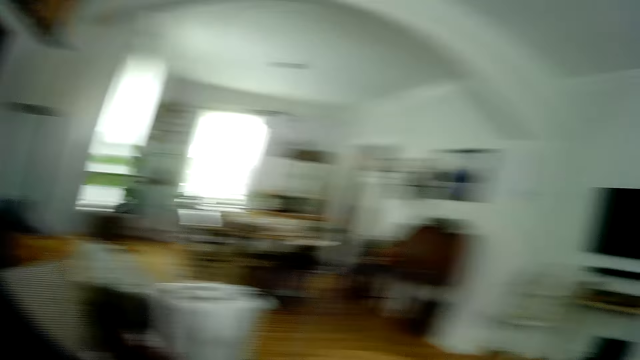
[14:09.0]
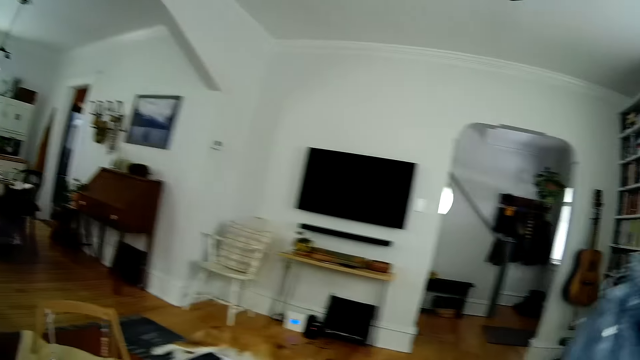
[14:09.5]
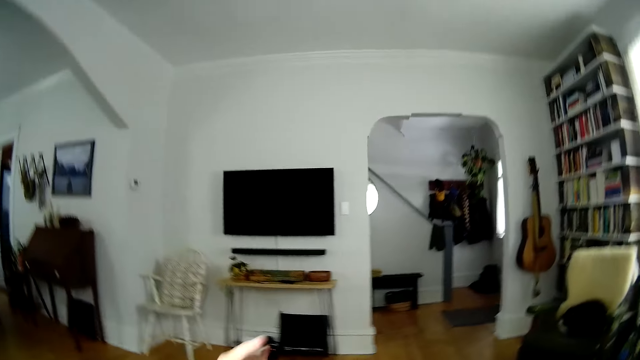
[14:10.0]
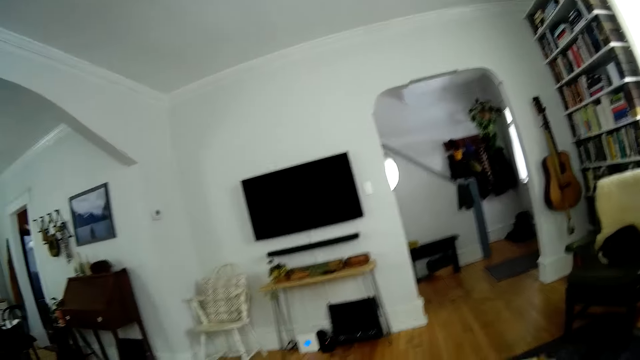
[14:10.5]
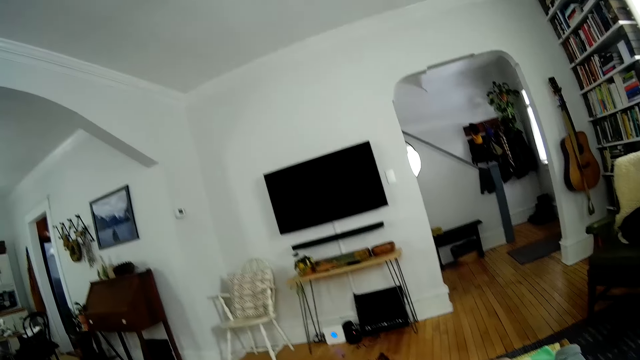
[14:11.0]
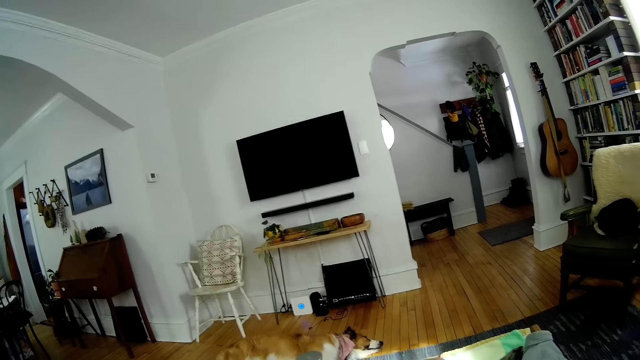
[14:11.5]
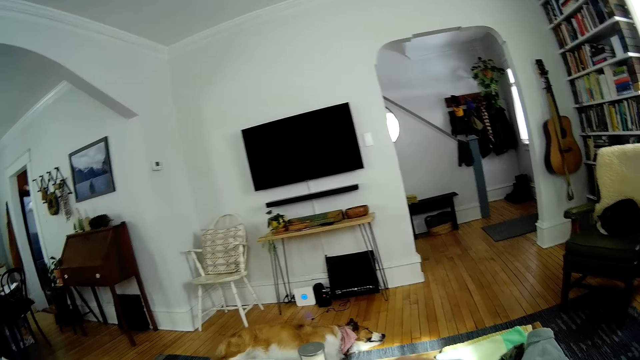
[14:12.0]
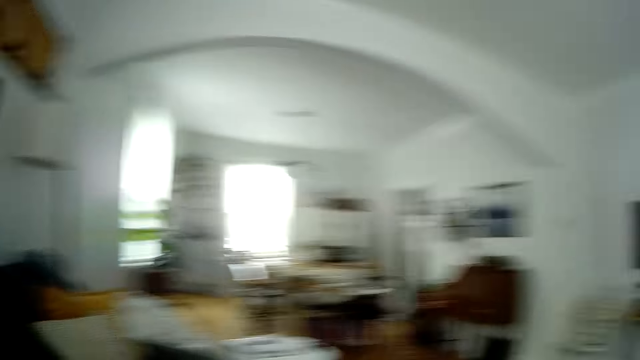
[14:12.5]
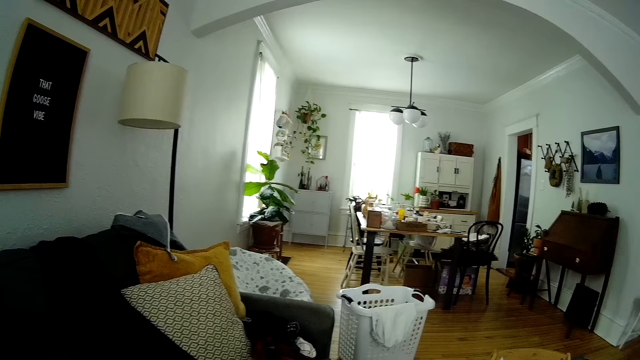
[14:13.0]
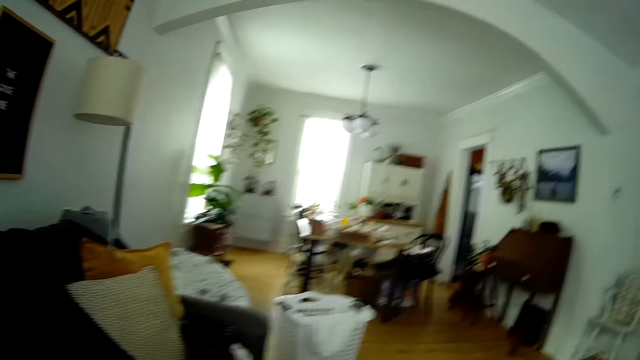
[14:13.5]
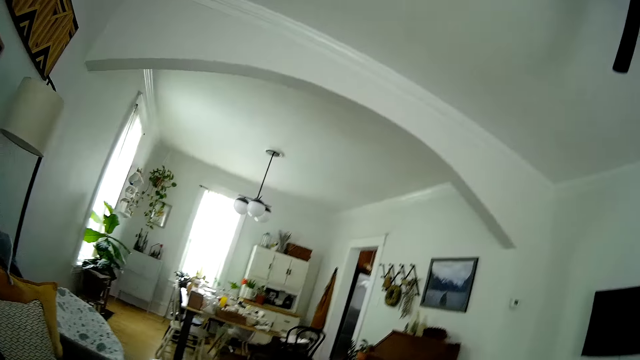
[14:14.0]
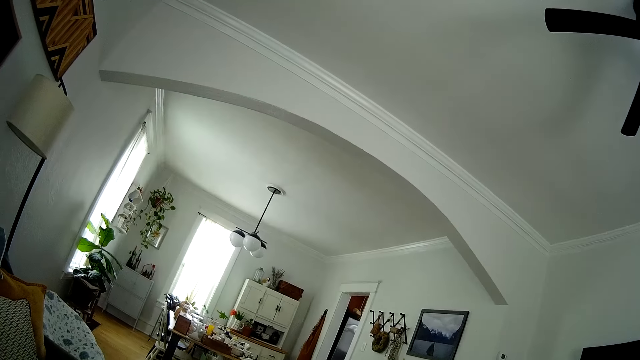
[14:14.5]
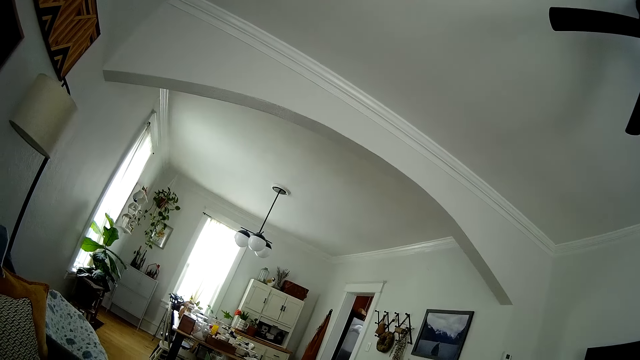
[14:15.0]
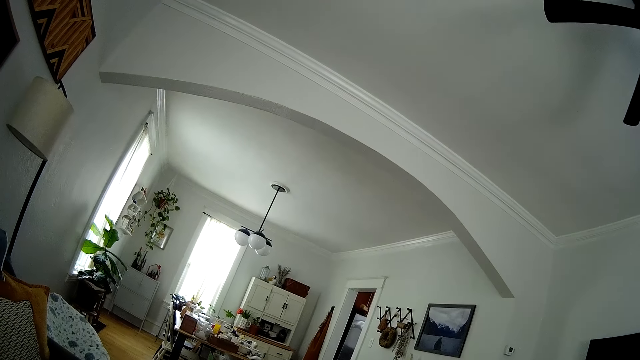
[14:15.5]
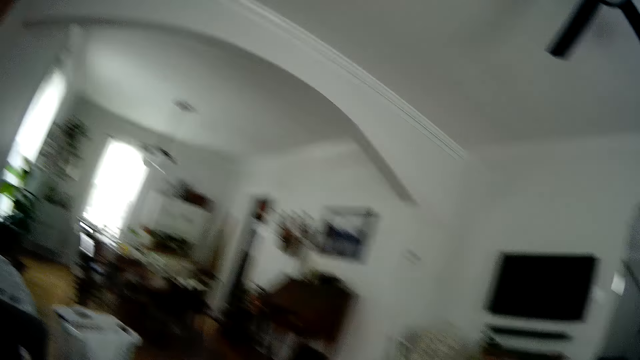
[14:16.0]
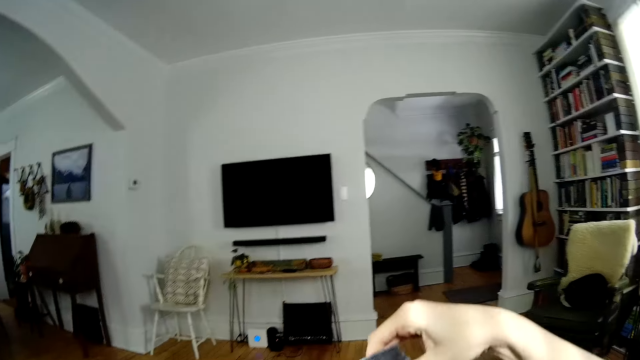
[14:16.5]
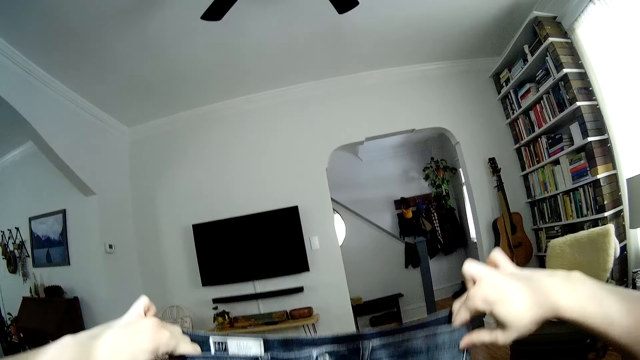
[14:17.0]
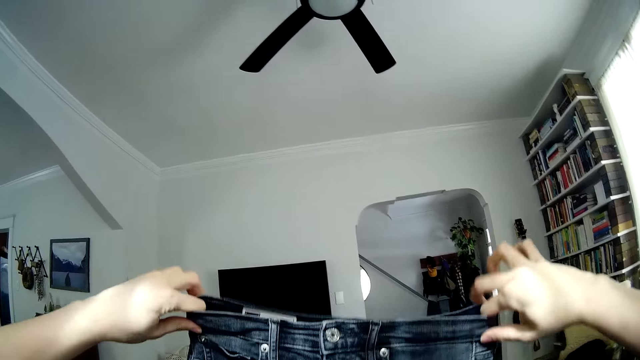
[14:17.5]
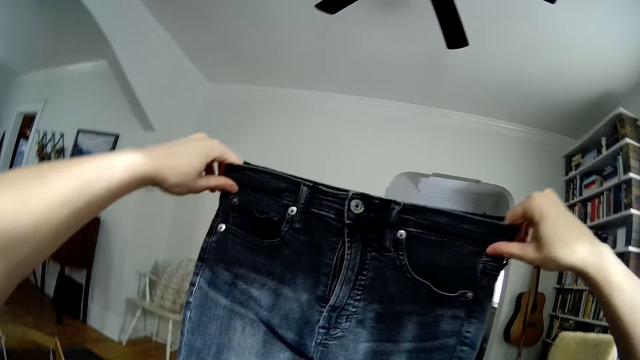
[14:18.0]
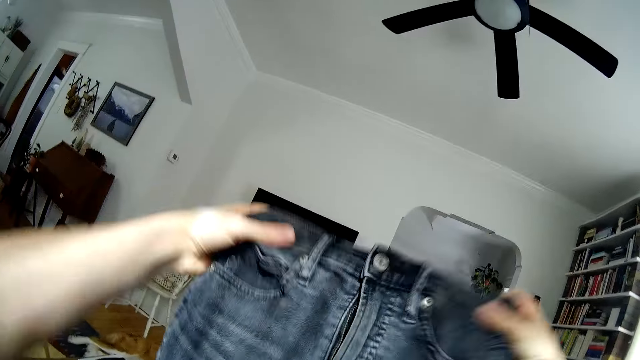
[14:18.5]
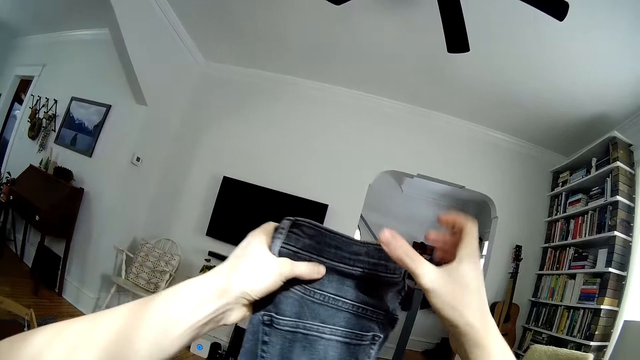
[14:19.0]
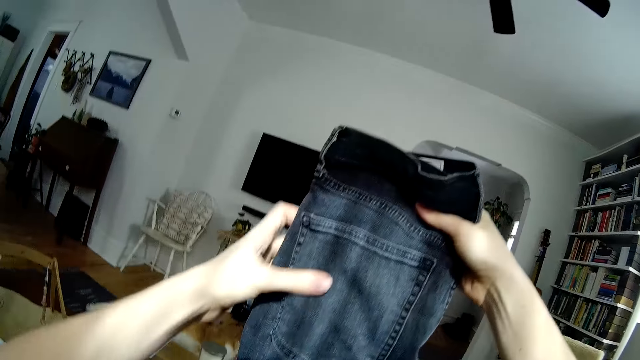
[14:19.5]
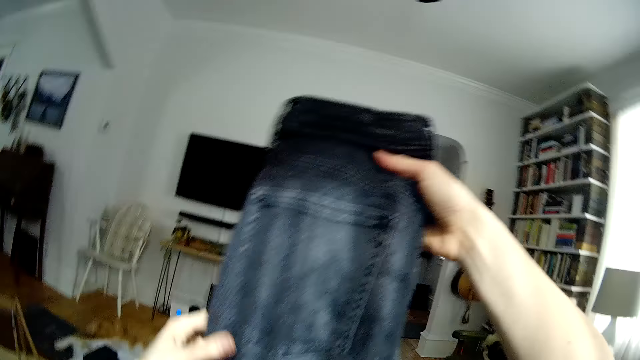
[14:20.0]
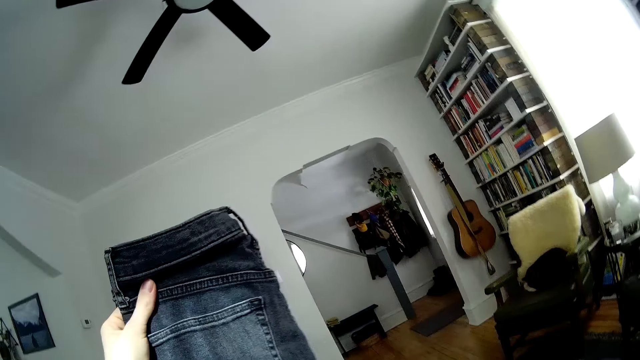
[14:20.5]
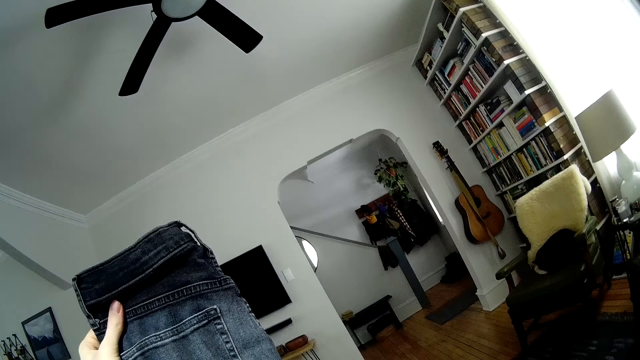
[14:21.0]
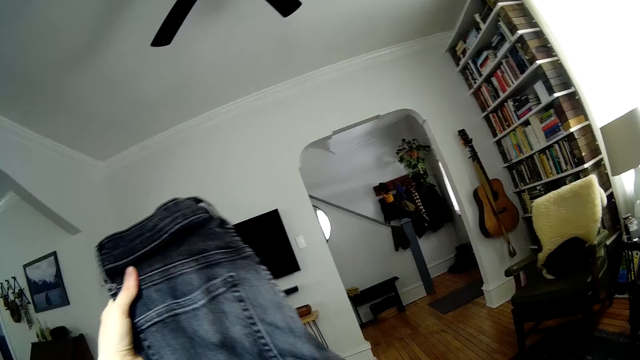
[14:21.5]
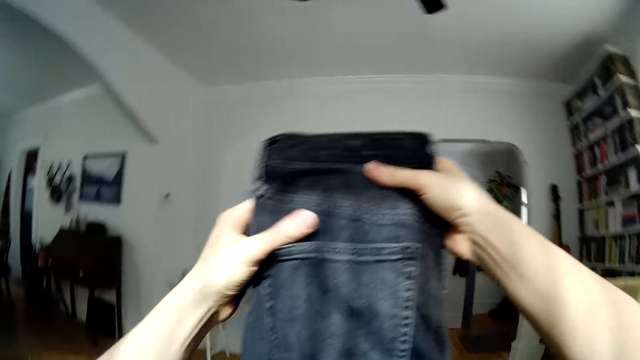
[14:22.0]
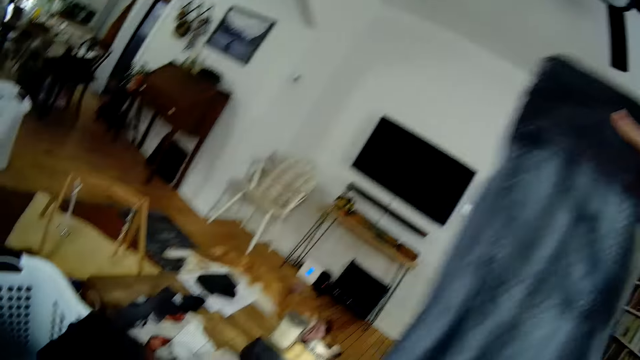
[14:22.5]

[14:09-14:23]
The camera wearer folds the jeans. They fold the pair of jeans with both hands.

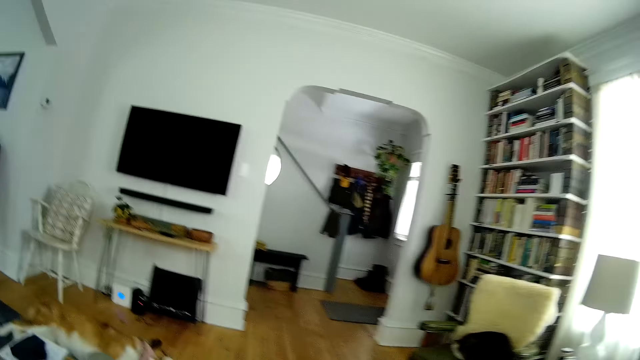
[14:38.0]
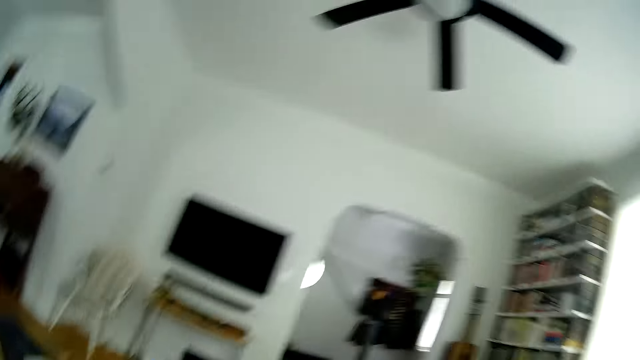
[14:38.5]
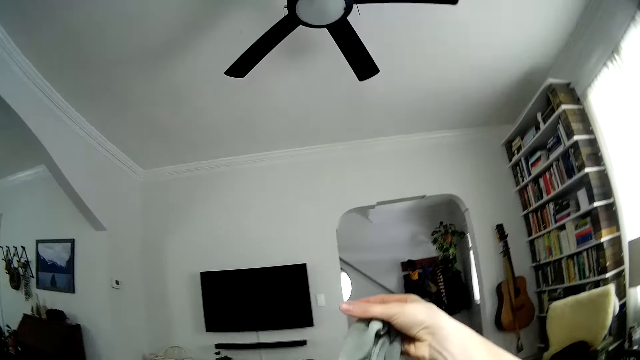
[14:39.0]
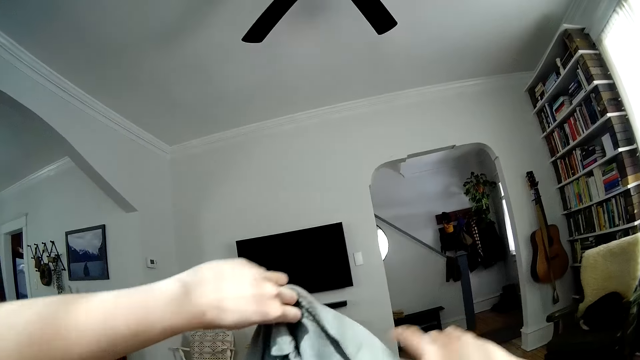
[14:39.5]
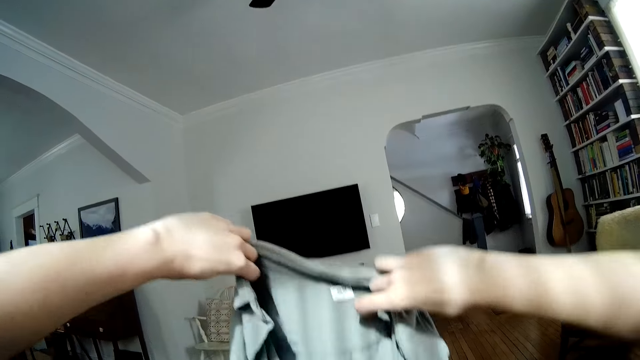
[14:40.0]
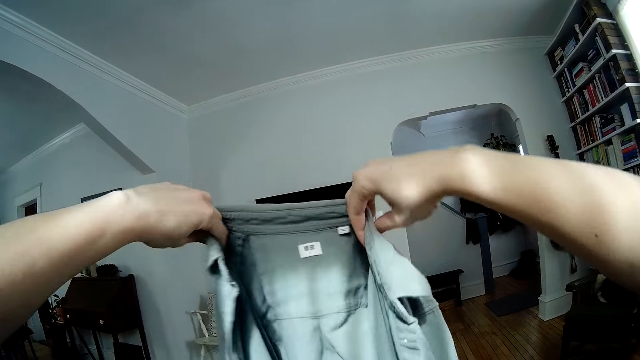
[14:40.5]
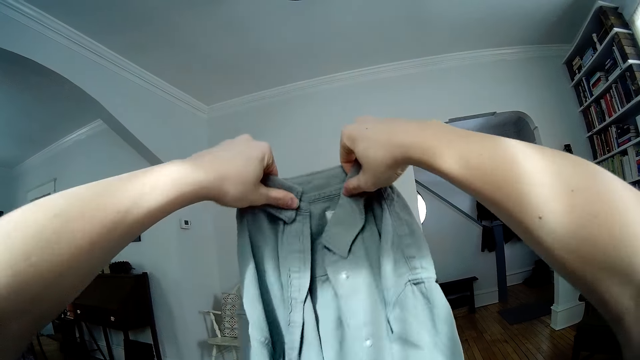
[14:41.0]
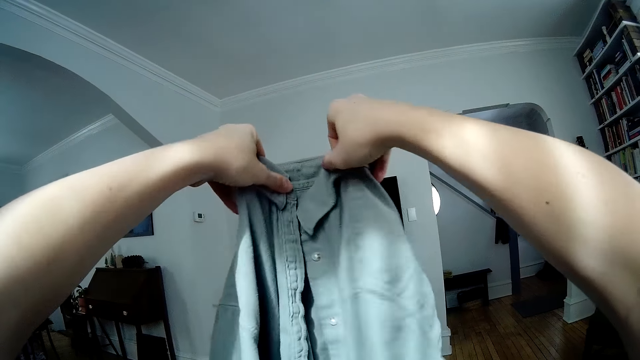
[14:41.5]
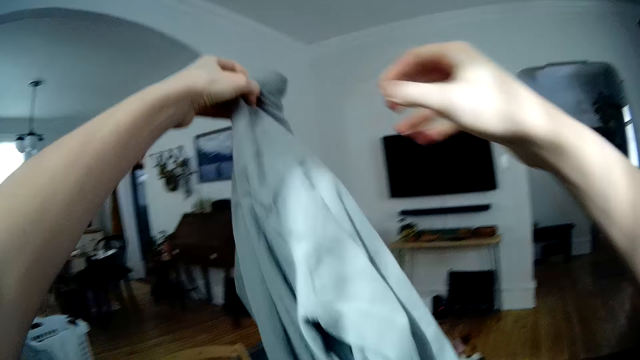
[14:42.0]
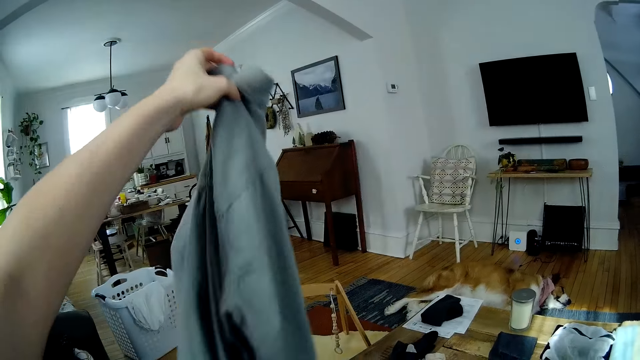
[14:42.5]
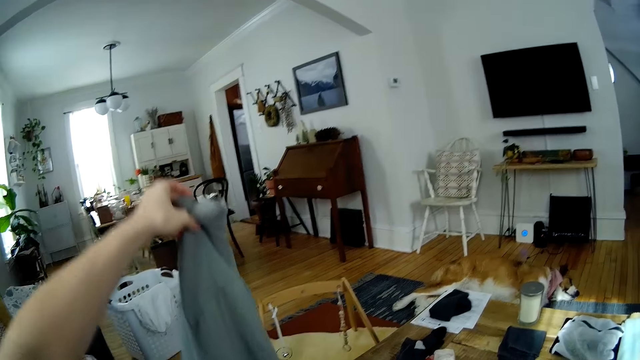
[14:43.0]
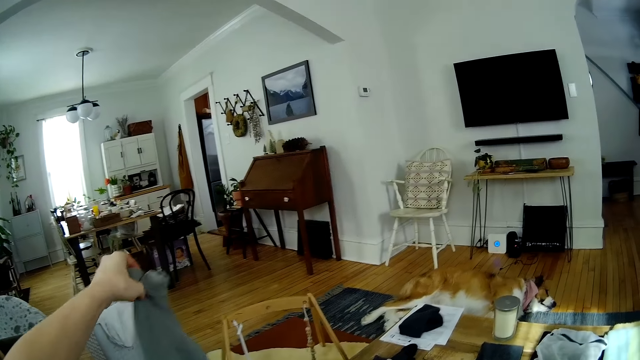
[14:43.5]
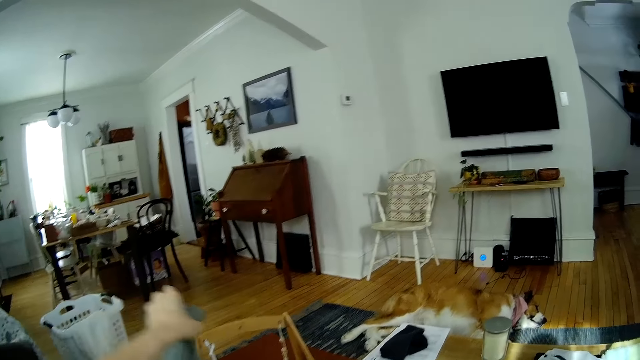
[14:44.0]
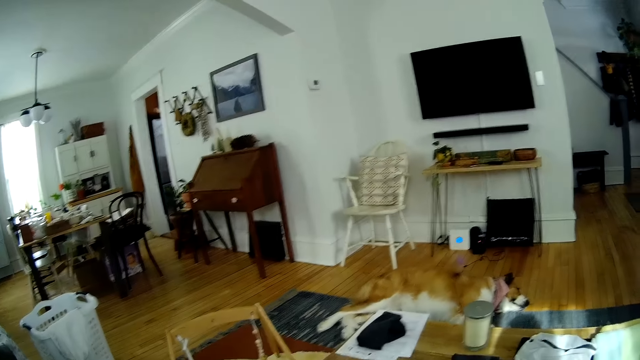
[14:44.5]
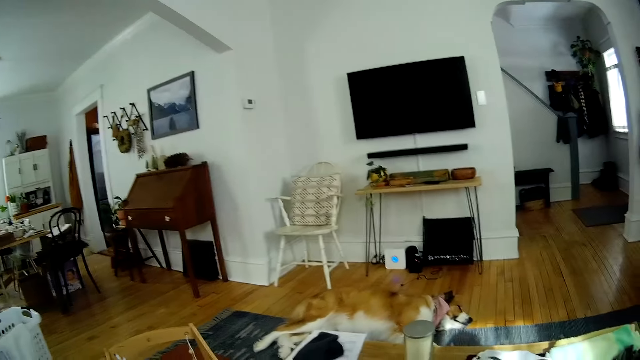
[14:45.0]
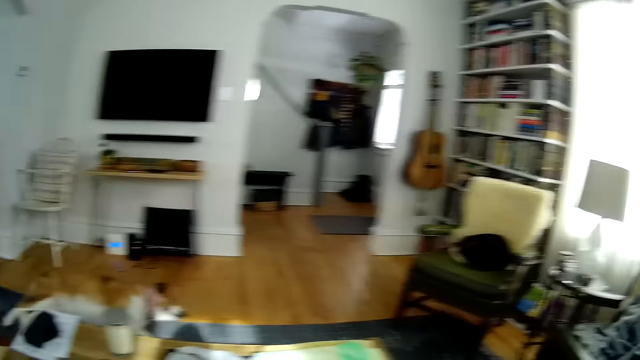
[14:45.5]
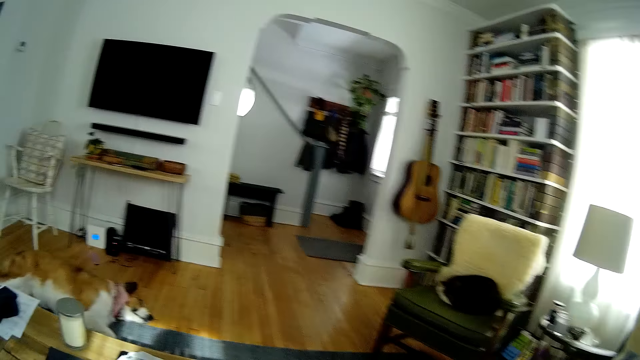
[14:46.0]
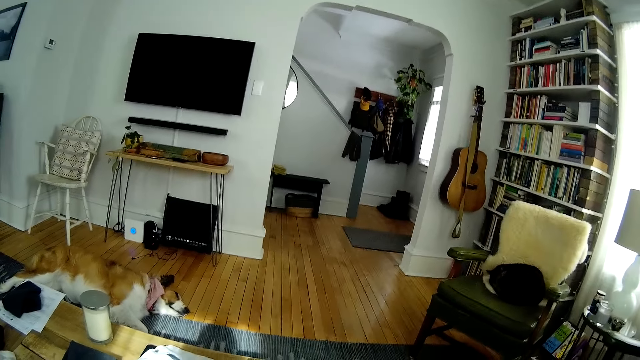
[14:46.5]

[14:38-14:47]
The camera wearer folds a t-shirt with both hands. She holds the t-shirt in her left hand. She drops the t-shirt in her left hand into a laundry basket on the floor in the living room.
